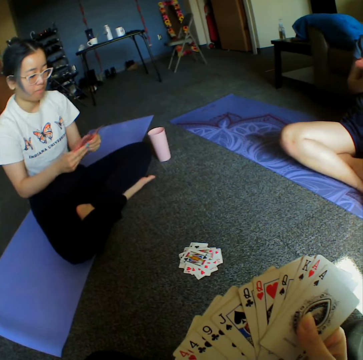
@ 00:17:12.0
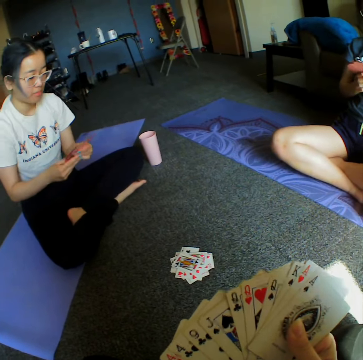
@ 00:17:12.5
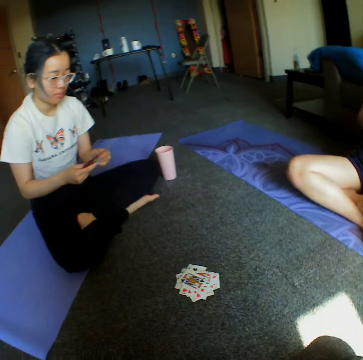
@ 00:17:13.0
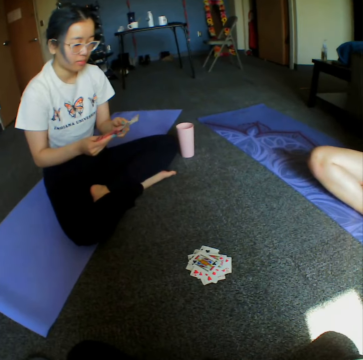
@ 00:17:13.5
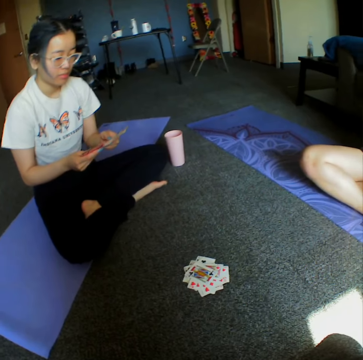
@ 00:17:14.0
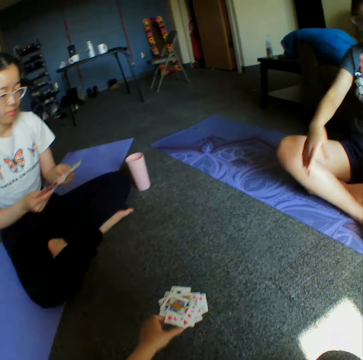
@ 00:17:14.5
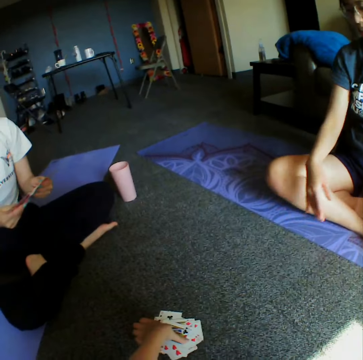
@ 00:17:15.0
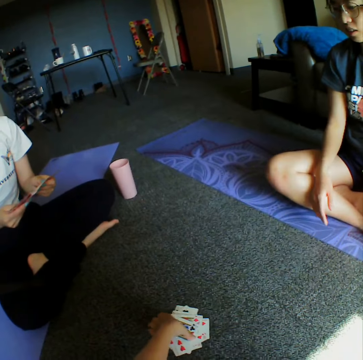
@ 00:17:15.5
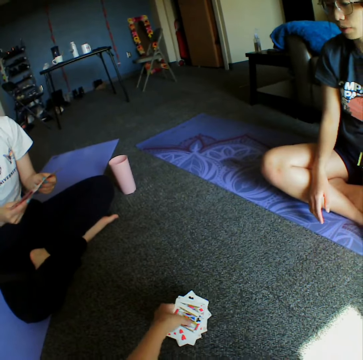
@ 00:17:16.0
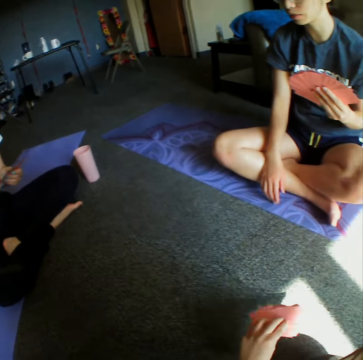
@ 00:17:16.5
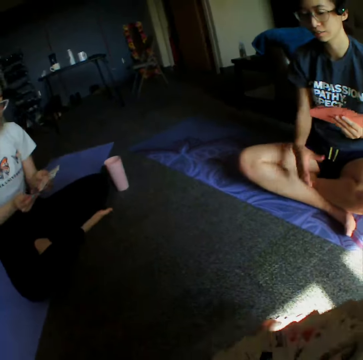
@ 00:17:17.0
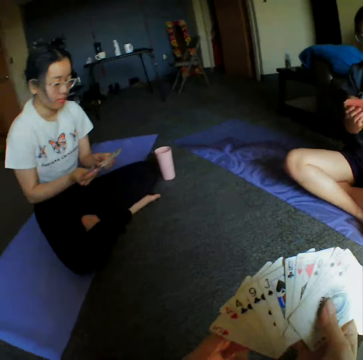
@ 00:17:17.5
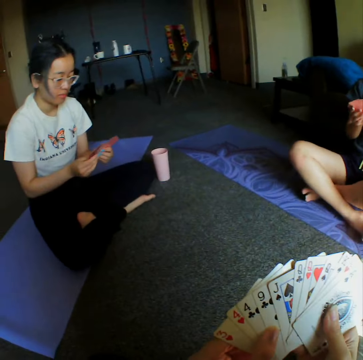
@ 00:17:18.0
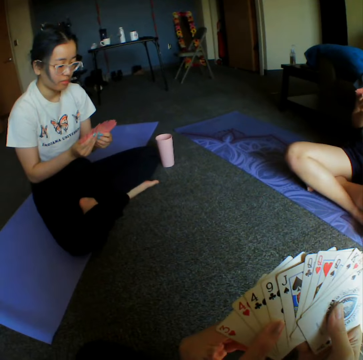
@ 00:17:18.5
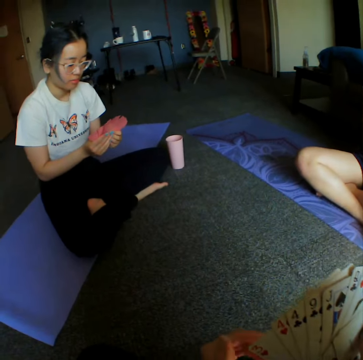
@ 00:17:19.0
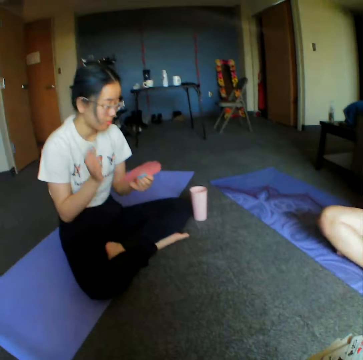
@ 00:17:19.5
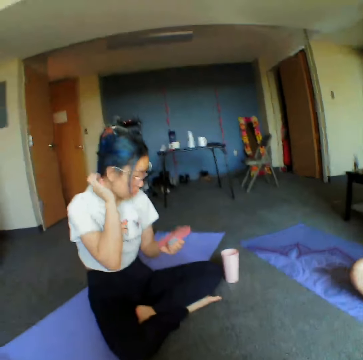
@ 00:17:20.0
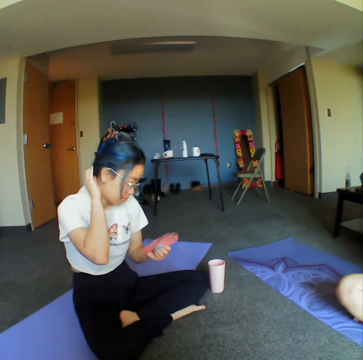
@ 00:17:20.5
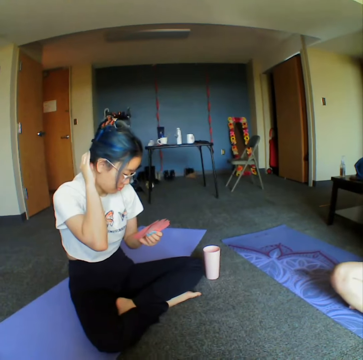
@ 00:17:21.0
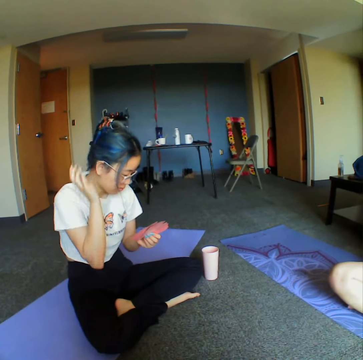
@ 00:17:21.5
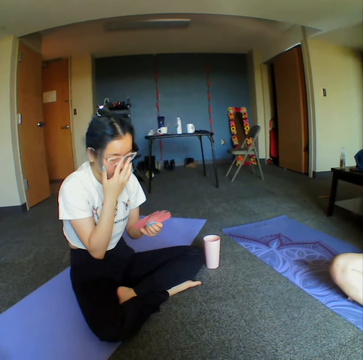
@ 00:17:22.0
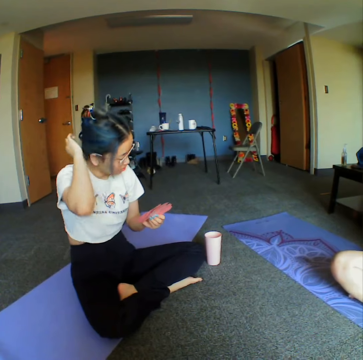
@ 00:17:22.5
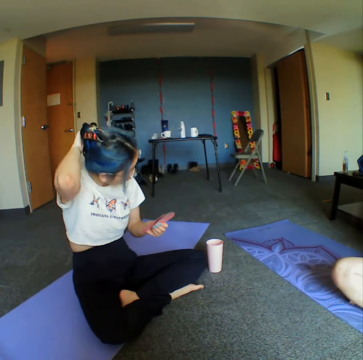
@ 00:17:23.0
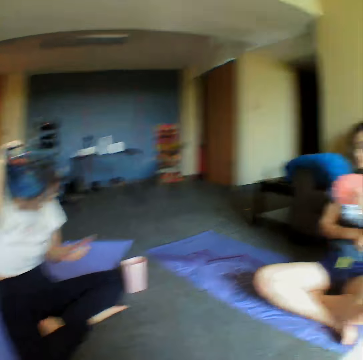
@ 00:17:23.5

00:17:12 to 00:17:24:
A woman demonstrates something to another woman and a person. The camera wearer picks up cards from the floor. They throw the cards on the floor. The first woman scratches her head.

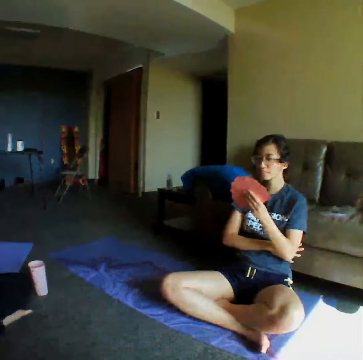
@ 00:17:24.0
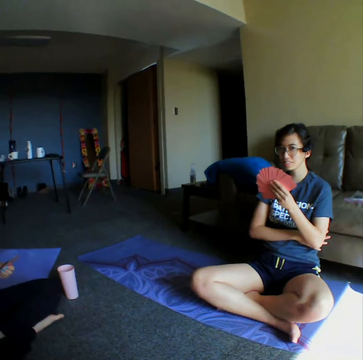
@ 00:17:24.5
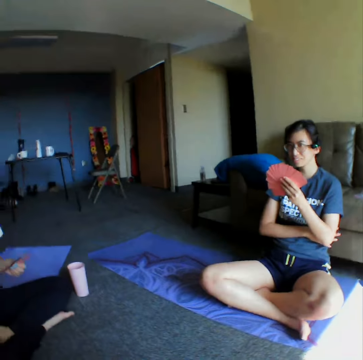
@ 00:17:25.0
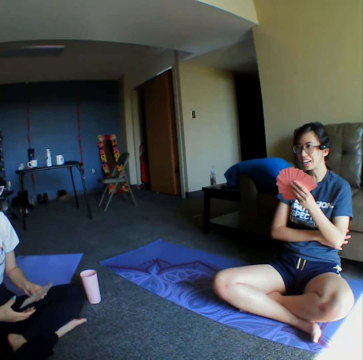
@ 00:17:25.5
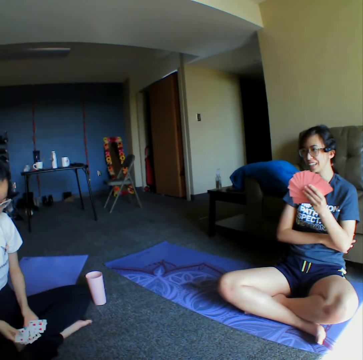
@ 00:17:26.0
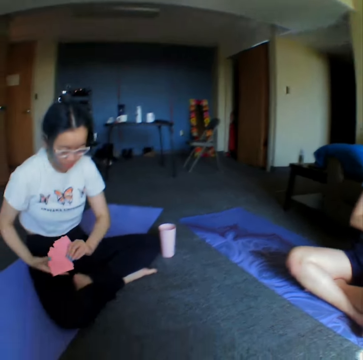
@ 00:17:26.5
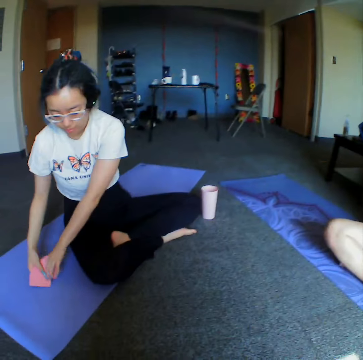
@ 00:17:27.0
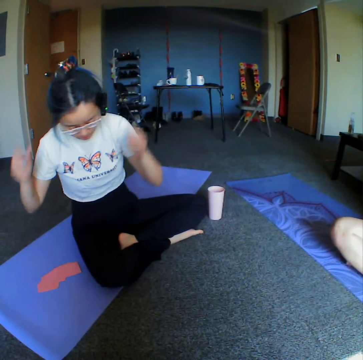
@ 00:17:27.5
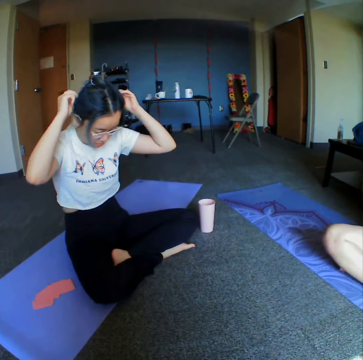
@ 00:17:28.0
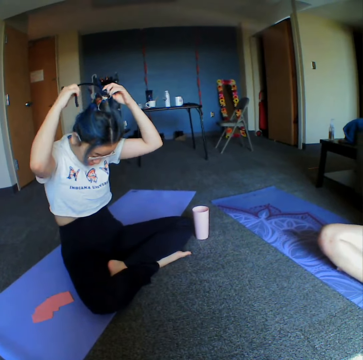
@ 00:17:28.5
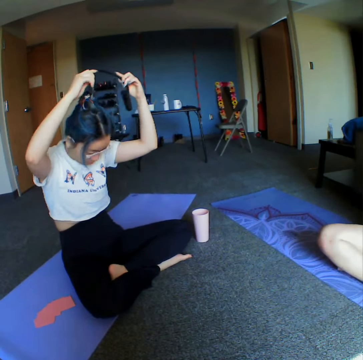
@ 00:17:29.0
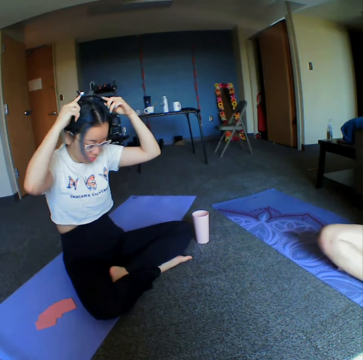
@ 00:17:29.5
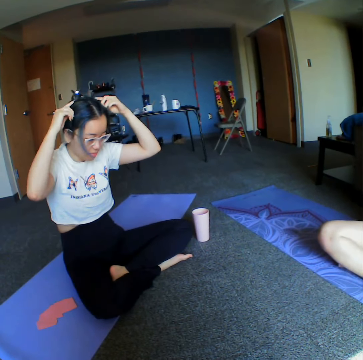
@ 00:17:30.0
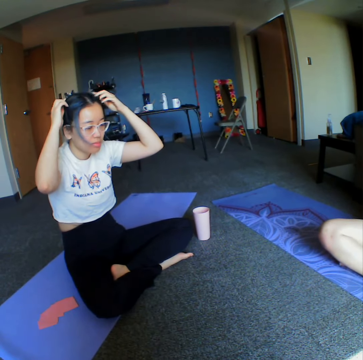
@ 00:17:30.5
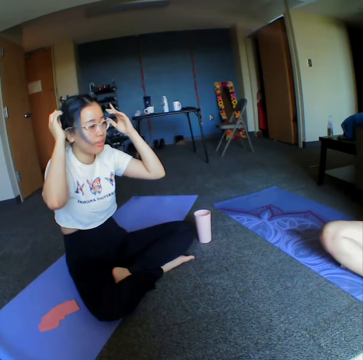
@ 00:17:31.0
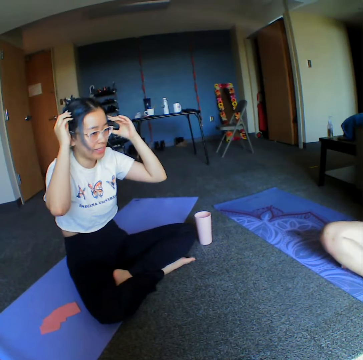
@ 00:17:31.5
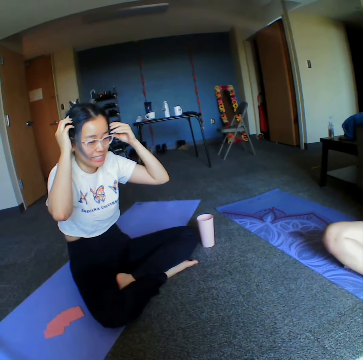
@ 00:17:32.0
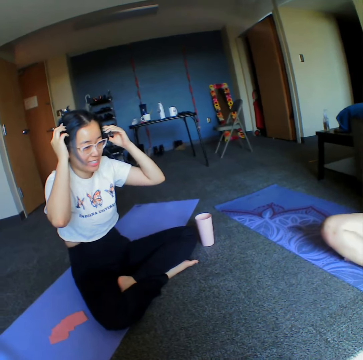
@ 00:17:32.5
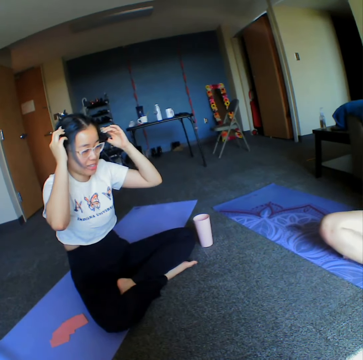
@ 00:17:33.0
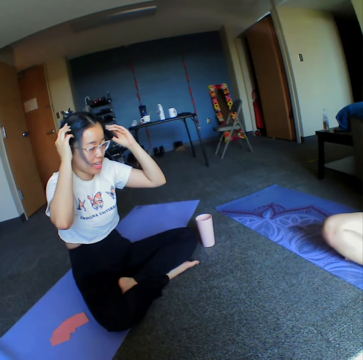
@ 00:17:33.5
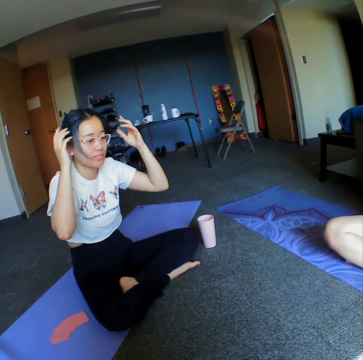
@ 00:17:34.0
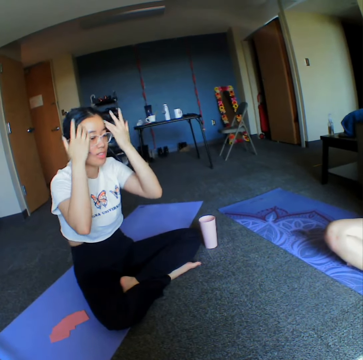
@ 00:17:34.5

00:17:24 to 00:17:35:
The camera wearer looks around the room. A woman puts the cards aside down on the floor. The woman adjusts headsets on her head.

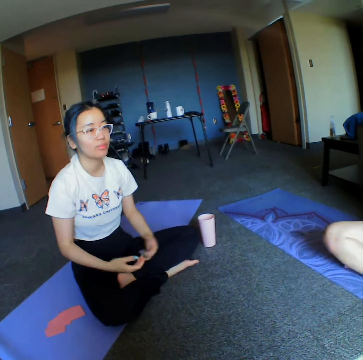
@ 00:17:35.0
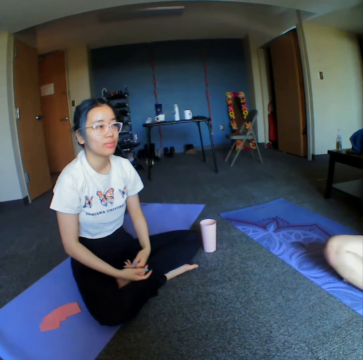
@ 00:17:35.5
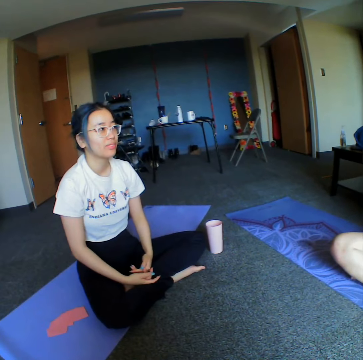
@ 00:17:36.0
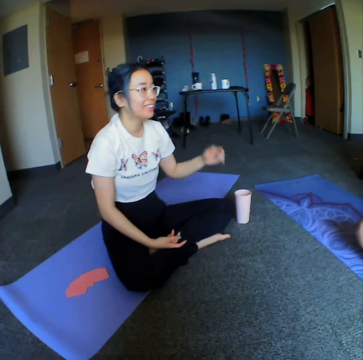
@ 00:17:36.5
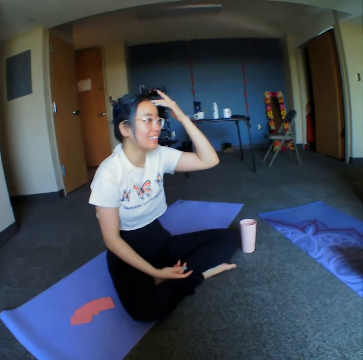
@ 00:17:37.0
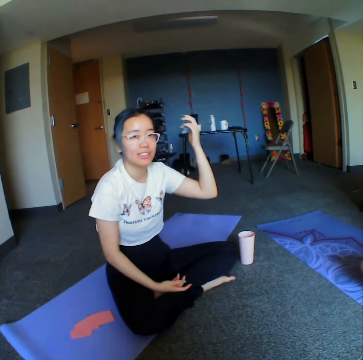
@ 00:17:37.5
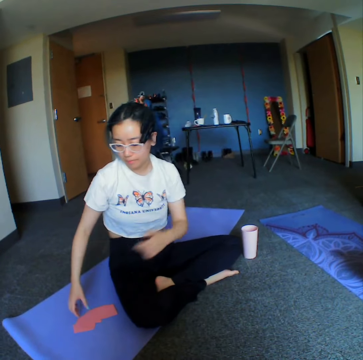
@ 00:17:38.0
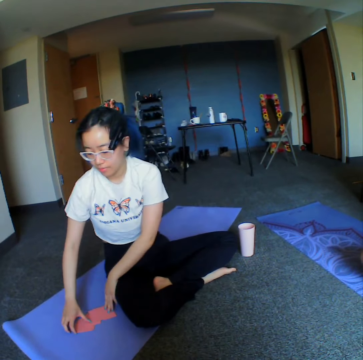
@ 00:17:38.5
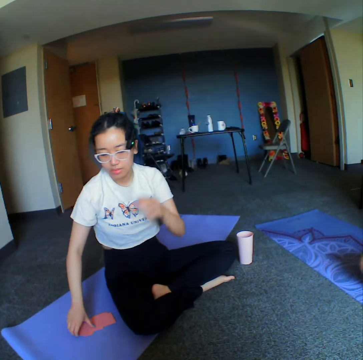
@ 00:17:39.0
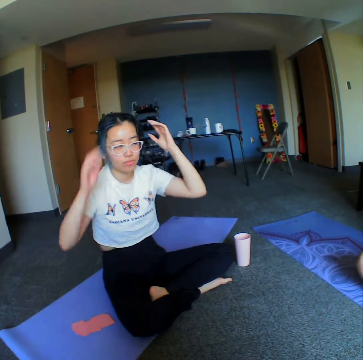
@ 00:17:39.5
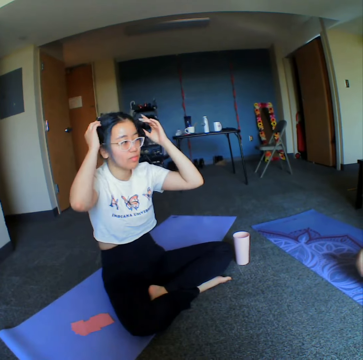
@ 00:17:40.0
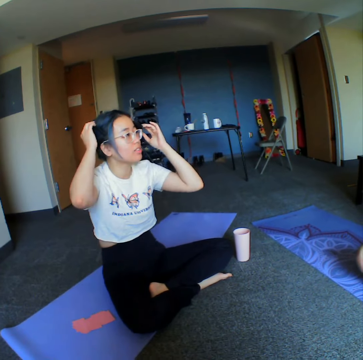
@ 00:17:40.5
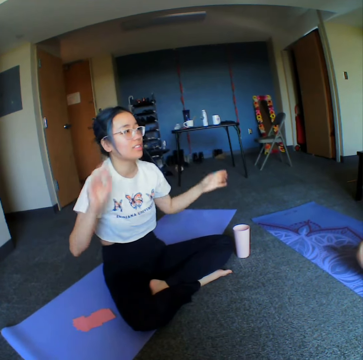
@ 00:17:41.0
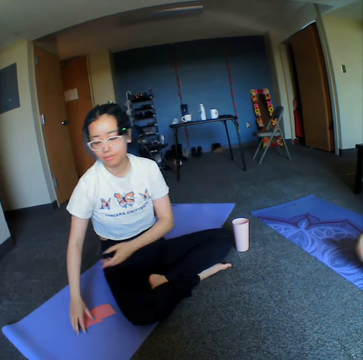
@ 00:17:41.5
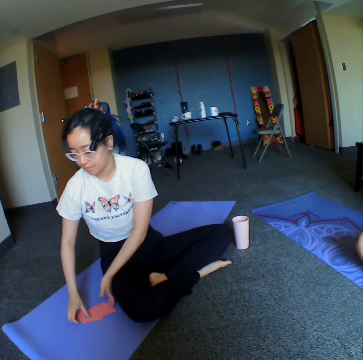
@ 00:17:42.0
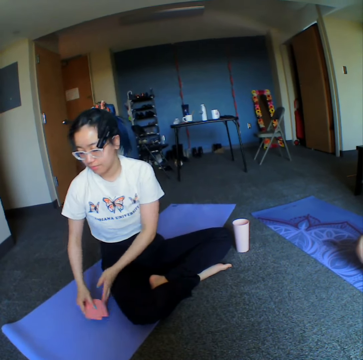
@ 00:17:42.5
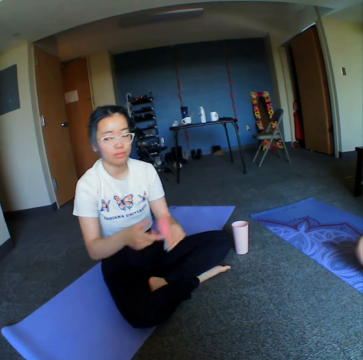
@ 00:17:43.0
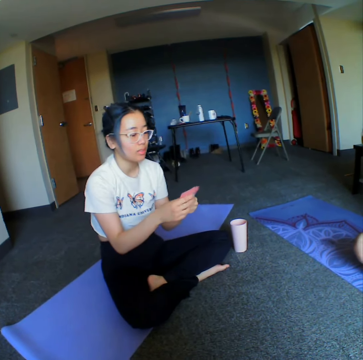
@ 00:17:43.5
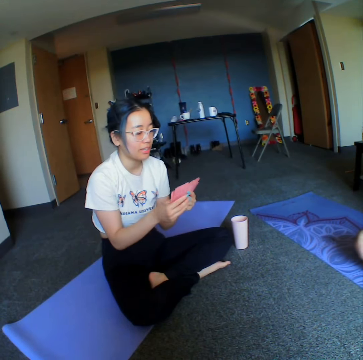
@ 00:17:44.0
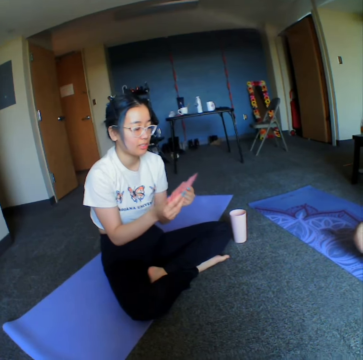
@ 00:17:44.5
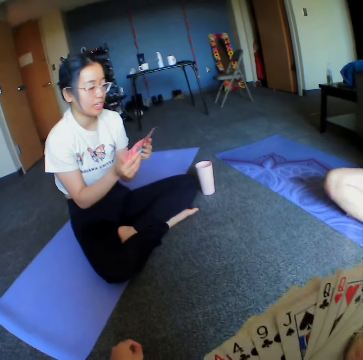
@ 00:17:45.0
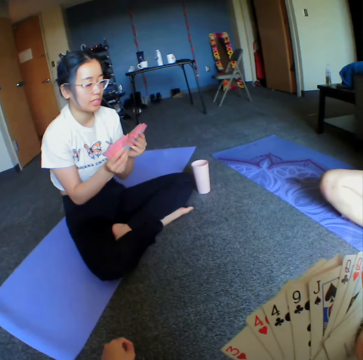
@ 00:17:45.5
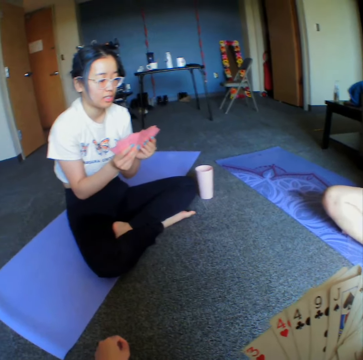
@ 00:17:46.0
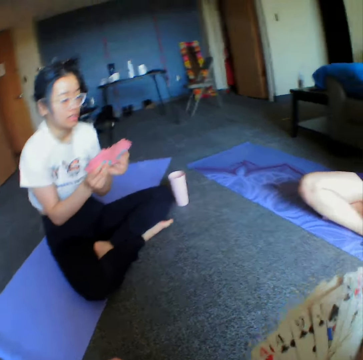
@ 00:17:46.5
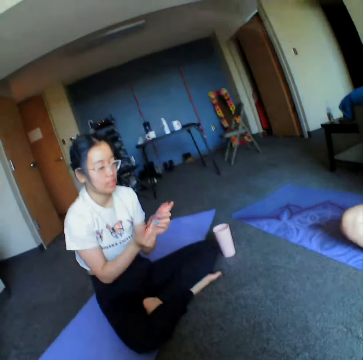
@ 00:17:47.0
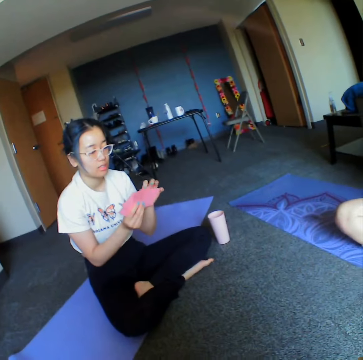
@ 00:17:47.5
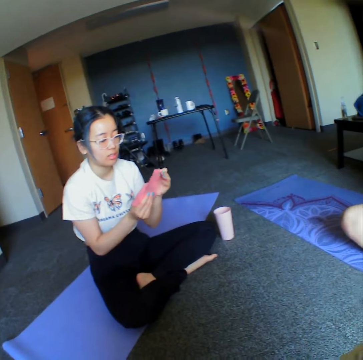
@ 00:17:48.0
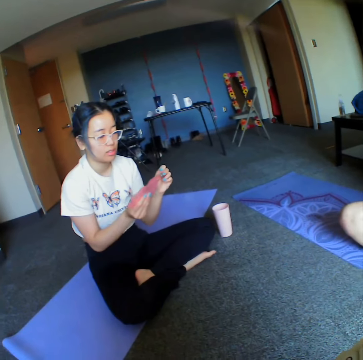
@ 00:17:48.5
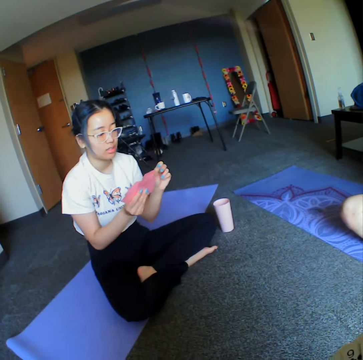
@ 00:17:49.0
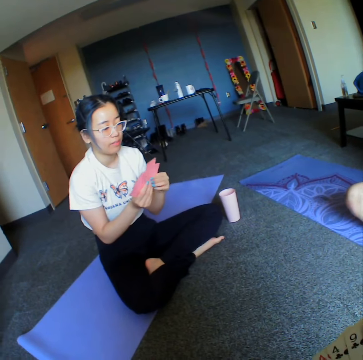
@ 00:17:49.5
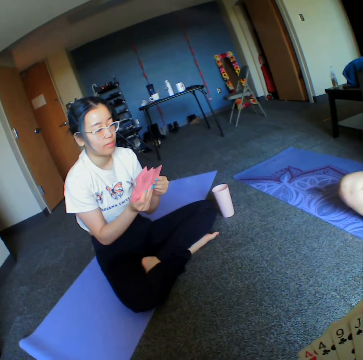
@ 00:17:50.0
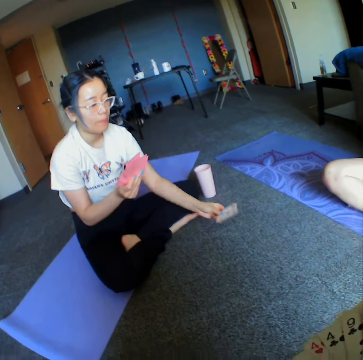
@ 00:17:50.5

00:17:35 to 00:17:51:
The camera wearer demonstrates something to a woman and a person. They converse with the woman. The woman picks up the cards from the floor, from the side. The woman lifts her hand up. The woman picks up the cards from the floor. The woman shuffles the cards.
